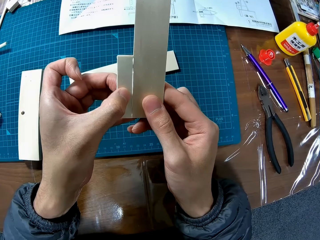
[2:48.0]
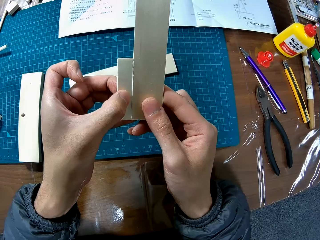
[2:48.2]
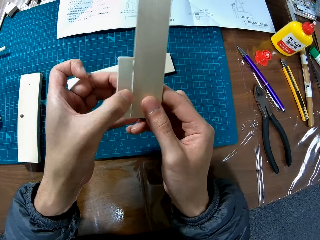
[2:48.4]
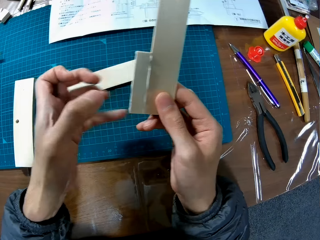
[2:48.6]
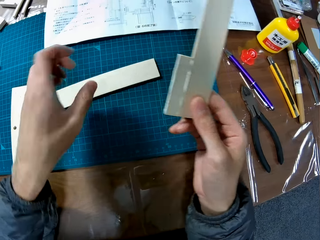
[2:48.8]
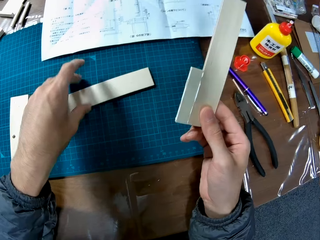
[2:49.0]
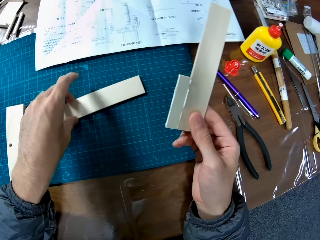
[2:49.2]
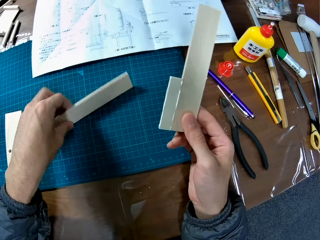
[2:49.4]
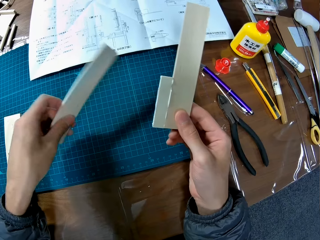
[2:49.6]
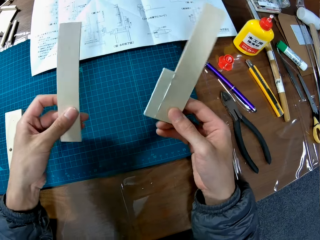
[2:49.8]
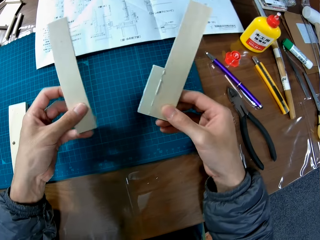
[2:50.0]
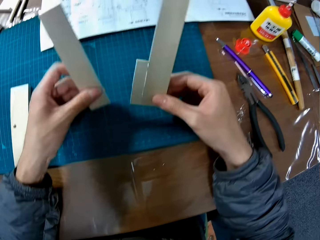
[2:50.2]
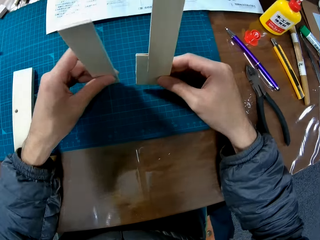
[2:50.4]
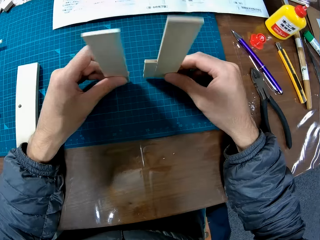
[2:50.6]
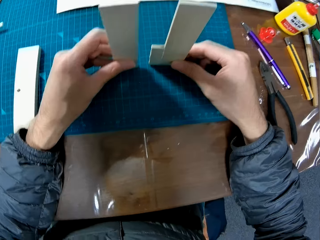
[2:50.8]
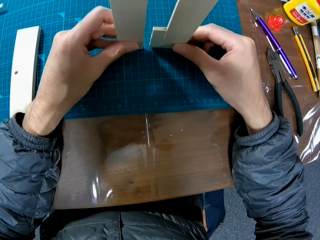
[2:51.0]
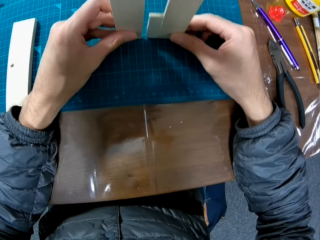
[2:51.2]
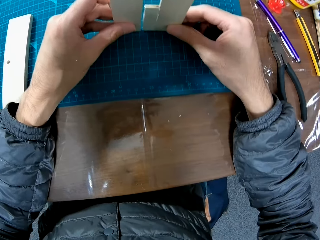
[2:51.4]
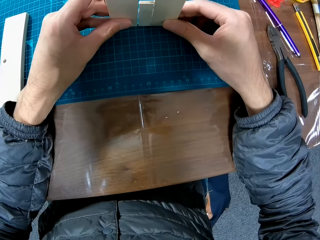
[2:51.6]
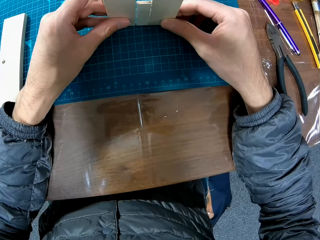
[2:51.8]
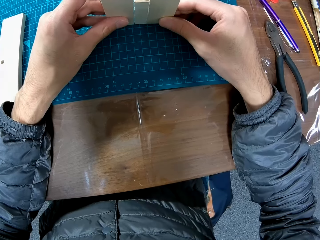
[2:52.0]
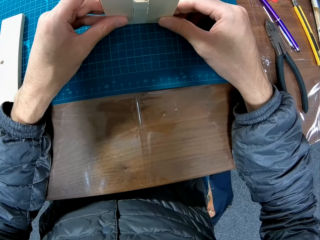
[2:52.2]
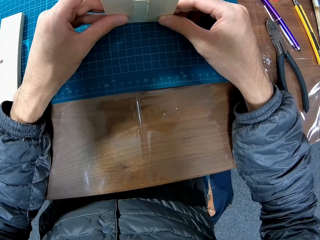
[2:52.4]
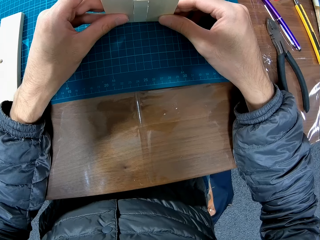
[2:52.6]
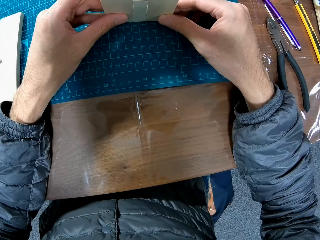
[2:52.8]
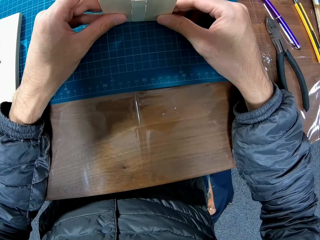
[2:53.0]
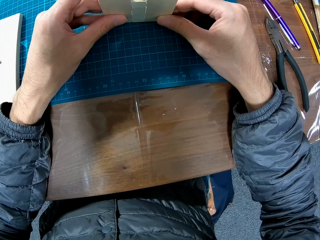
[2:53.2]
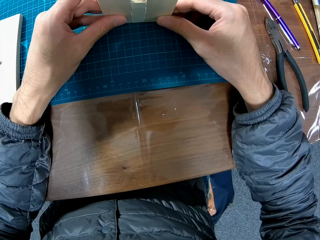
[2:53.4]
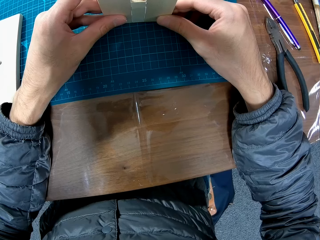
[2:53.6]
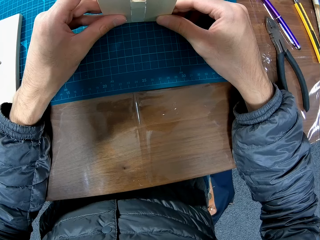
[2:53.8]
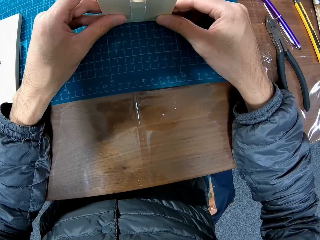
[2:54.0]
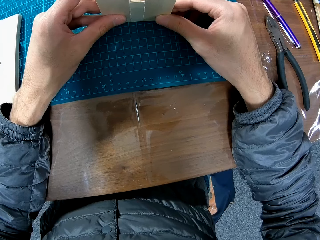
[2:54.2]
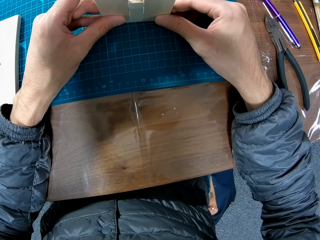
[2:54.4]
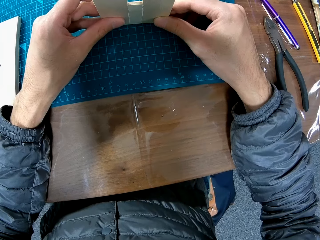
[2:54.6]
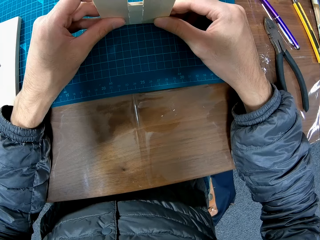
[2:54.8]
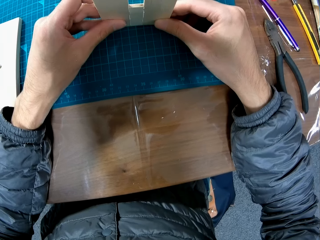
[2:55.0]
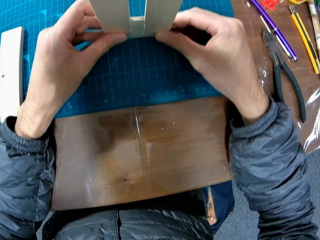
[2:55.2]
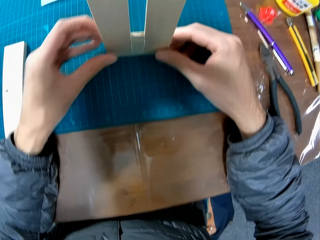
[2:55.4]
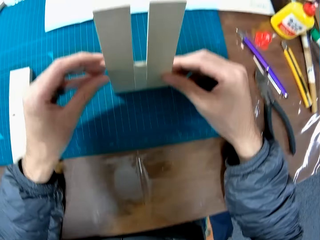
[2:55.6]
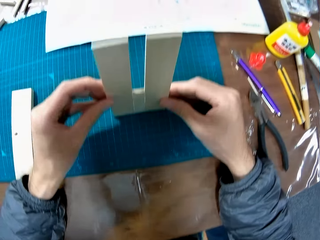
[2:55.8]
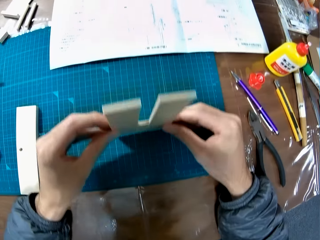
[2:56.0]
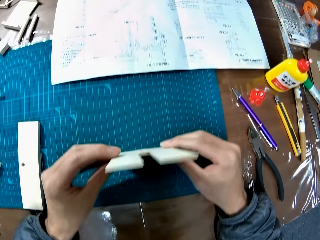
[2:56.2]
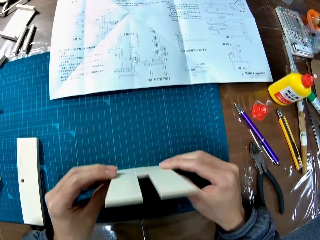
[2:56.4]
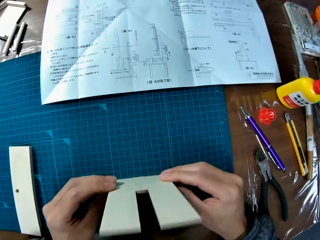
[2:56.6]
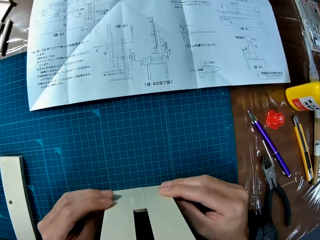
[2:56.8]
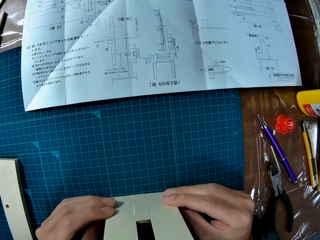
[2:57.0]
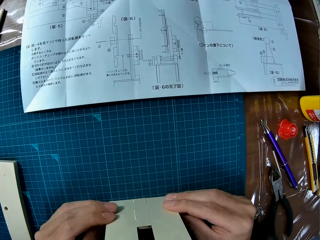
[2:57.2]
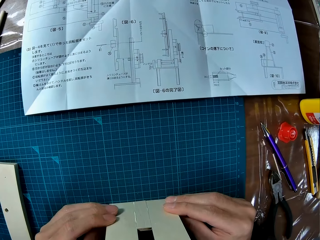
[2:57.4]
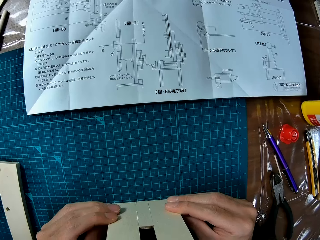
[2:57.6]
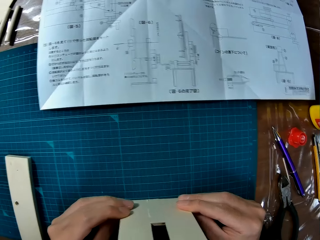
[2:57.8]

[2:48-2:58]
The camera wearer picks up the puzzle piece from the table. They stand the puzzle pieces on the table. They join the edge of the puzzle pieces together.

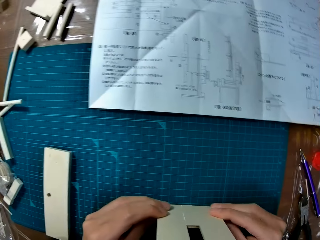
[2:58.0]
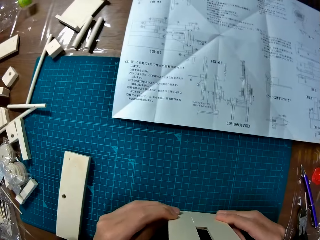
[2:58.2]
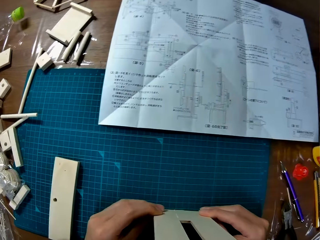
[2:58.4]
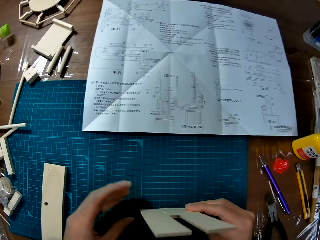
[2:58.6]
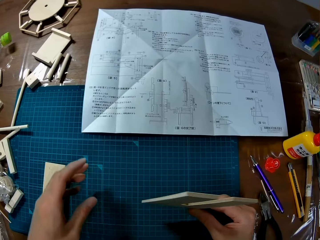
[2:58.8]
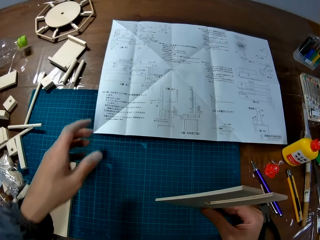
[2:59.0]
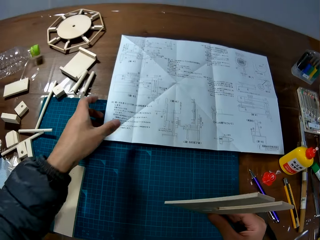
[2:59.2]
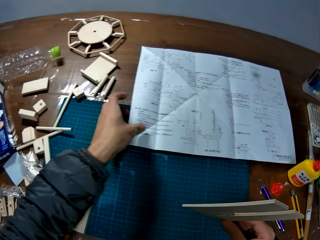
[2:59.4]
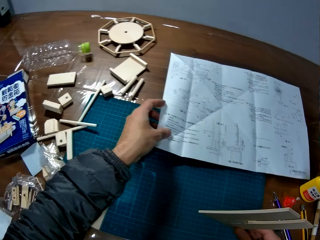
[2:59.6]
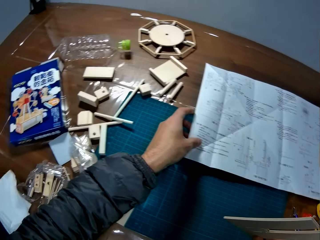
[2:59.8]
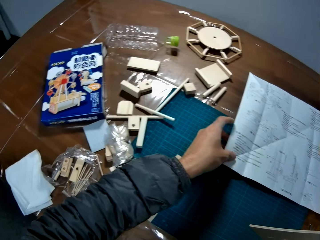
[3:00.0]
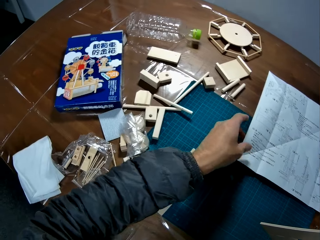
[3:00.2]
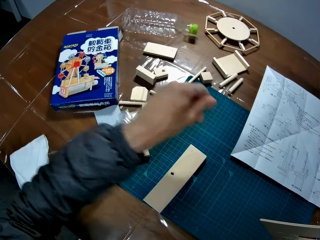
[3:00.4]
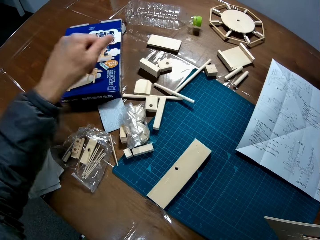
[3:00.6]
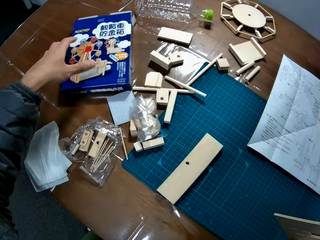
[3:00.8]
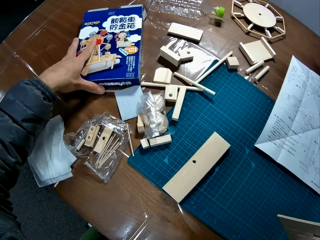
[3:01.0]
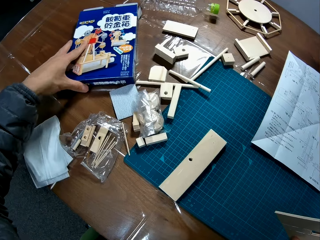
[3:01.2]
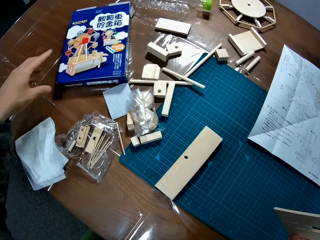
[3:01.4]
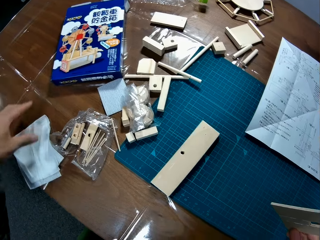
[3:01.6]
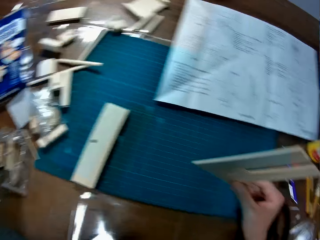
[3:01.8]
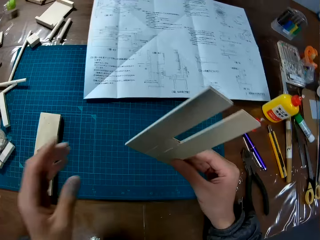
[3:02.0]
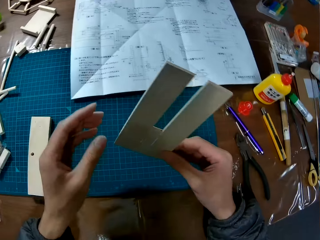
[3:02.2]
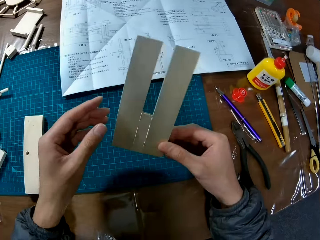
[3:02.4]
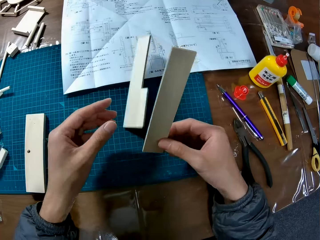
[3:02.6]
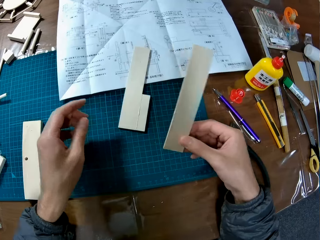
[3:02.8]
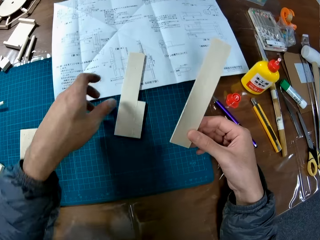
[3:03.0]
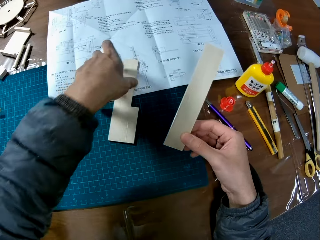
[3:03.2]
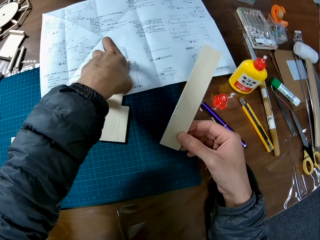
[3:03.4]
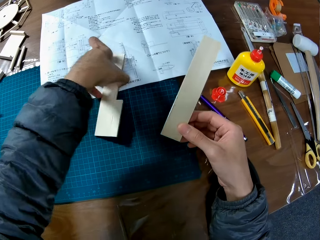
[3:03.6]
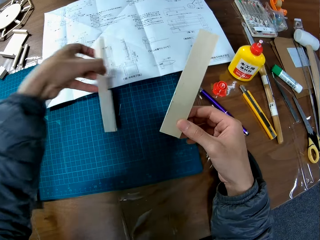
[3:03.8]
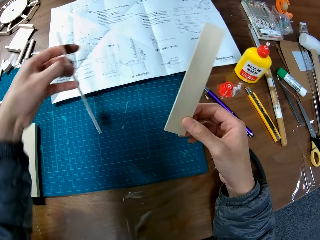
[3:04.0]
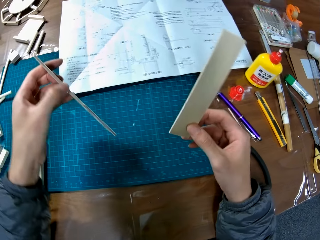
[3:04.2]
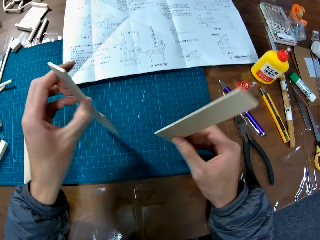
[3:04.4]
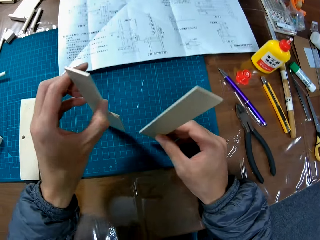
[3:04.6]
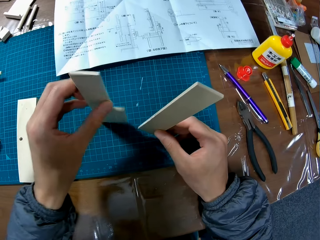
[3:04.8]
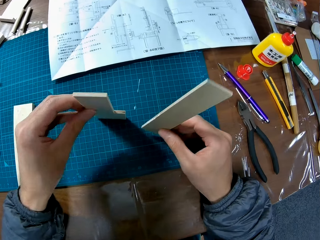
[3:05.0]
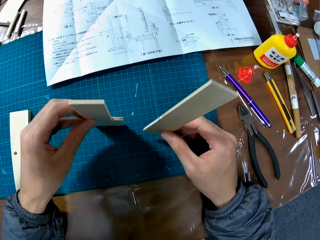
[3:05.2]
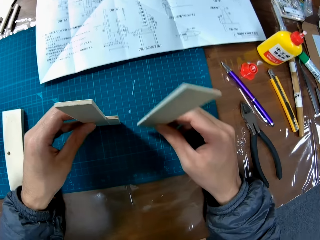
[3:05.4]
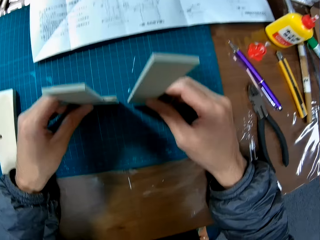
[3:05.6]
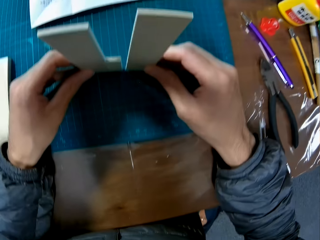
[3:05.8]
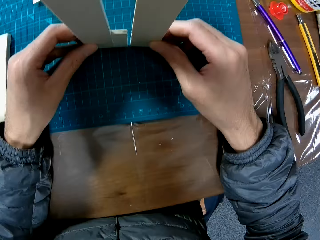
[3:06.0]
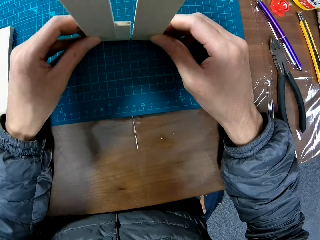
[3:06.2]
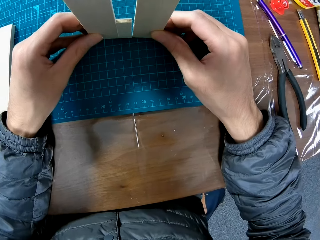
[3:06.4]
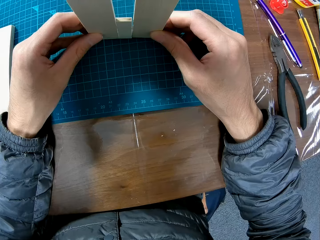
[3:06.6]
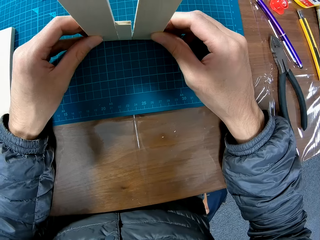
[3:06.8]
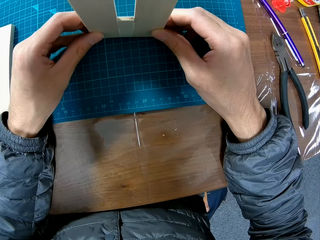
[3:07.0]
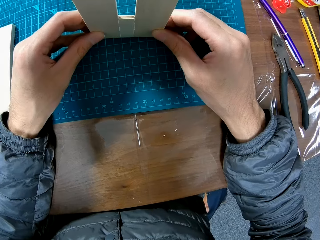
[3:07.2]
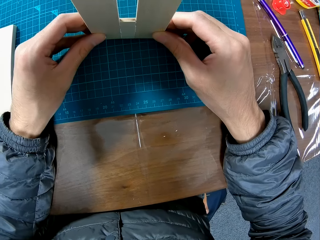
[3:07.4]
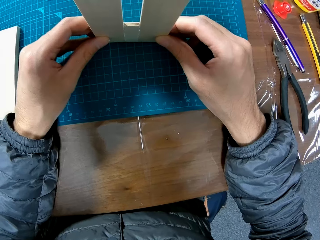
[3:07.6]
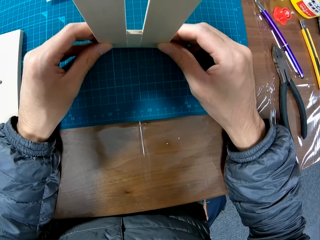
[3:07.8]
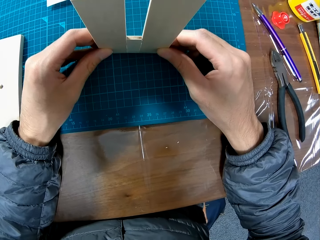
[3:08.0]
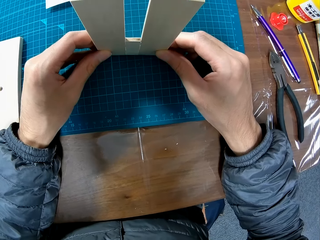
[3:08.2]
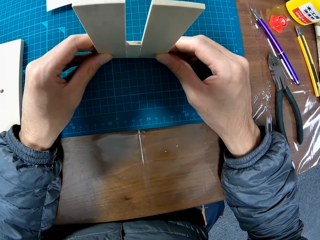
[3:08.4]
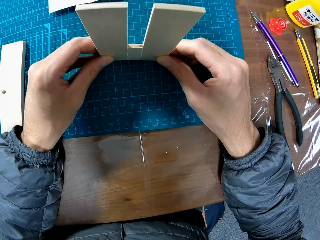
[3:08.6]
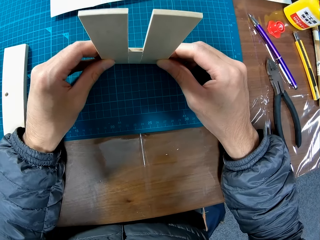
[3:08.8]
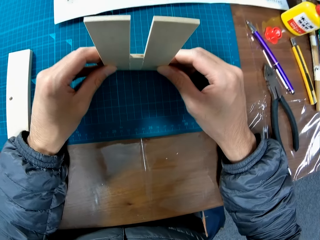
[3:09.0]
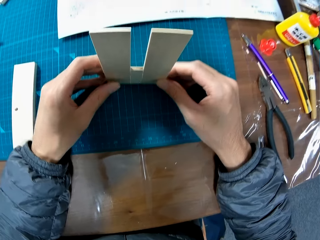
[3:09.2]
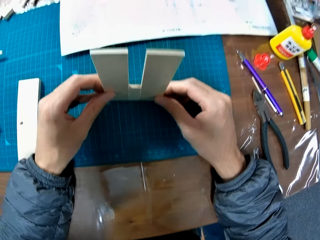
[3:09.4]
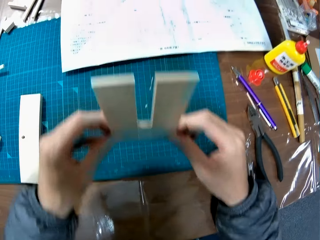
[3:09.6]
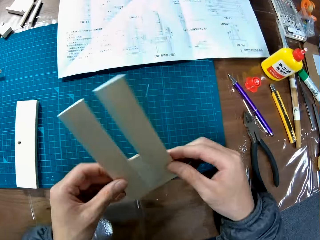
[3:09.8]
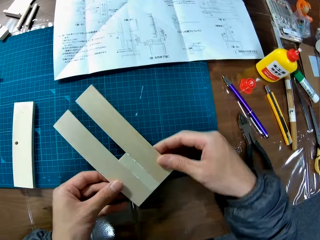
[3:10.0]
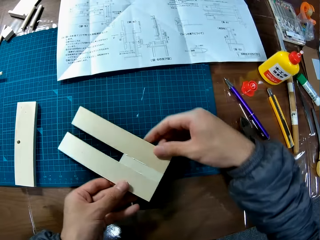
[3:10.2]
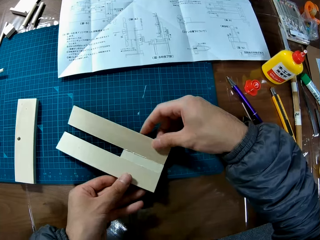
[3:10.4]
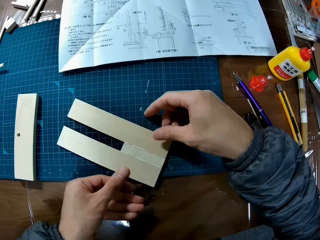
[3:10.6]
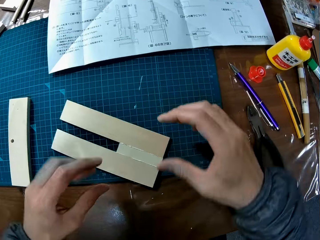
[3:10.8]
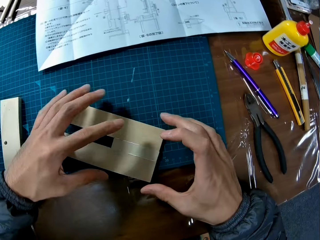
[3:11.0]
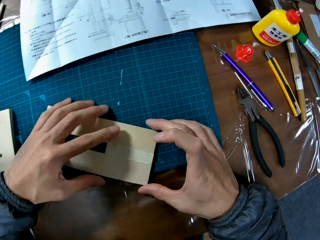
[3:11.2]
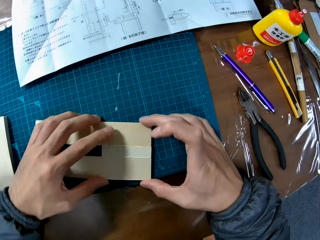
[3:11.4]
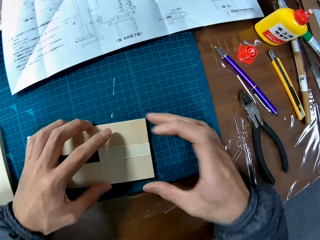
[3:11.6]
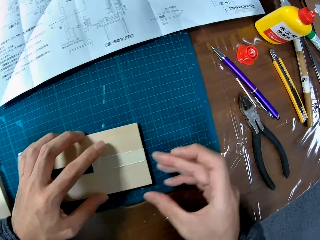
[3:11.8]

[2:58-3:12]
The camera wearer holds the modelling material piece with both hands. He pulls his hand off the modelling material piece. He moves the puzzle manual on the table. He holds the modelling manual. He touches the puzzle carton on the table. He holds a piggy bank box. He pulls his hand off the piggy bank box. He picks up the puzzle piece from the table. He stands the puzzle pieces on the table. He joins the edge of the puzzle pieces together. He picks up the puzzle pieces from the table. He drops the puzzle pieces on the table. He holds the modelling material piece with both hands.
